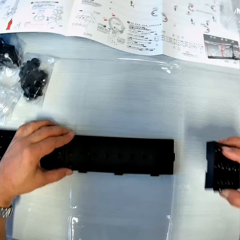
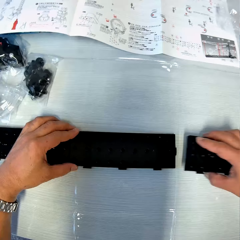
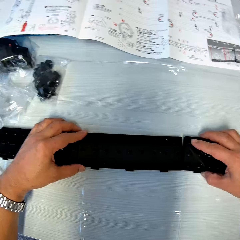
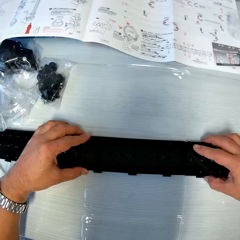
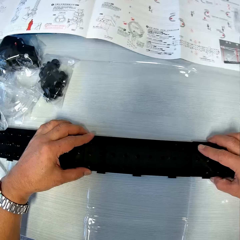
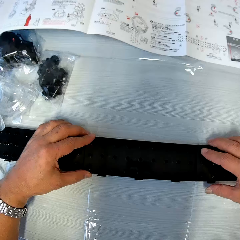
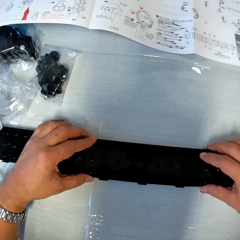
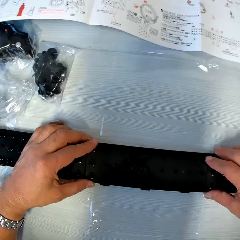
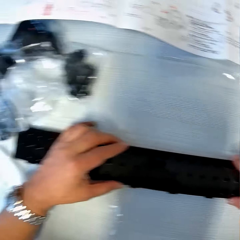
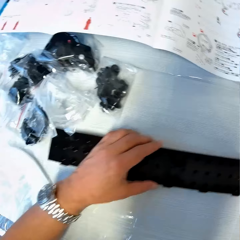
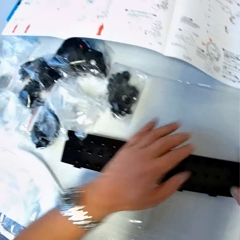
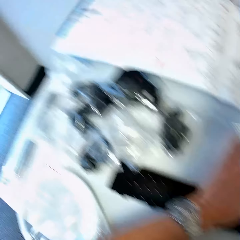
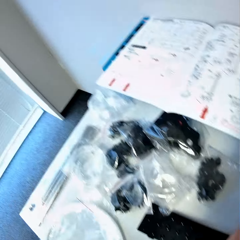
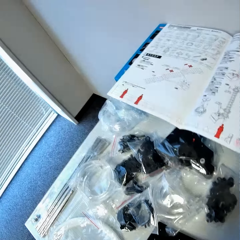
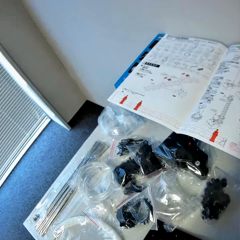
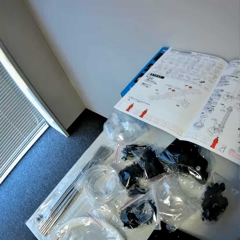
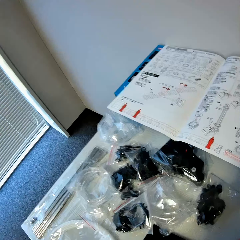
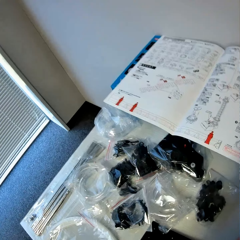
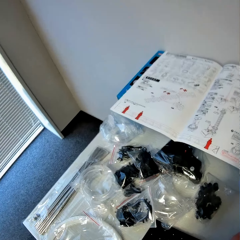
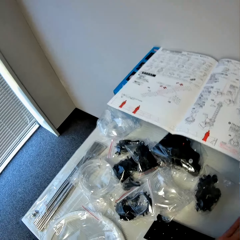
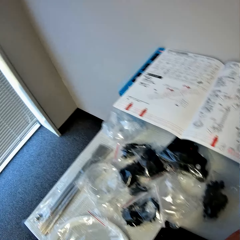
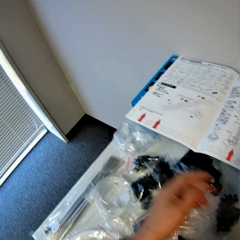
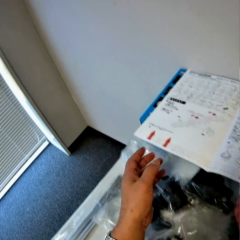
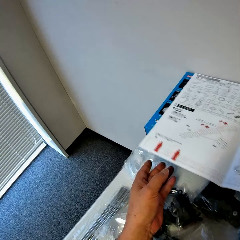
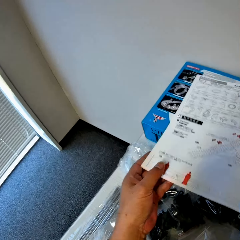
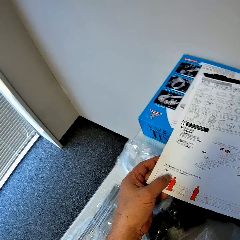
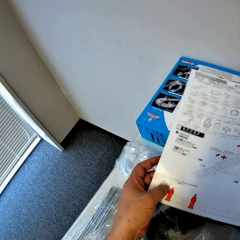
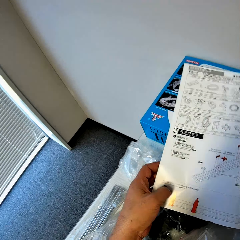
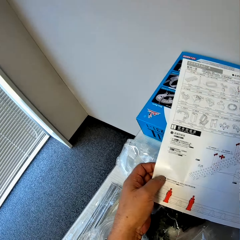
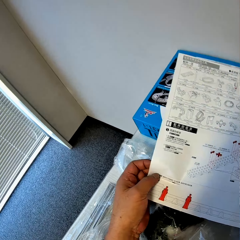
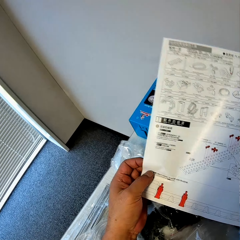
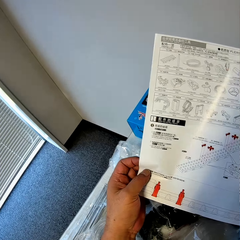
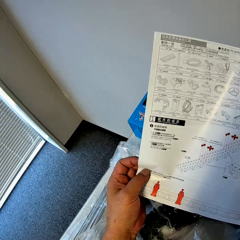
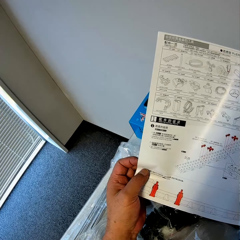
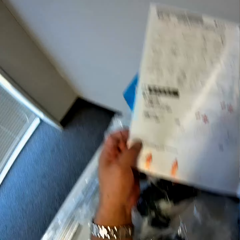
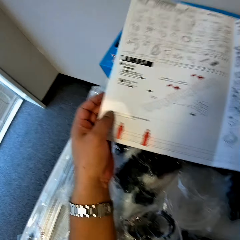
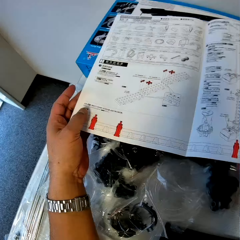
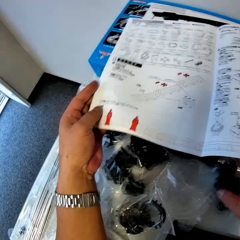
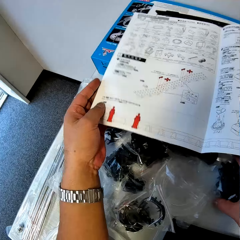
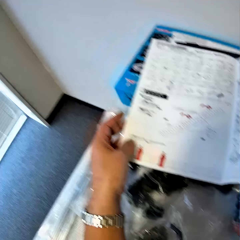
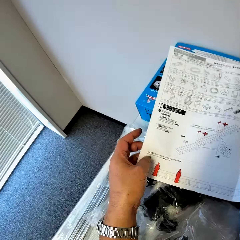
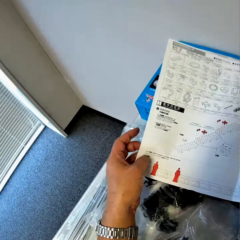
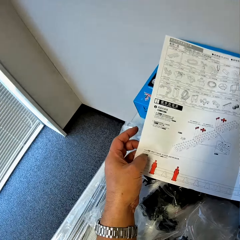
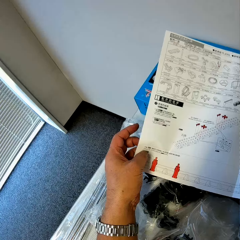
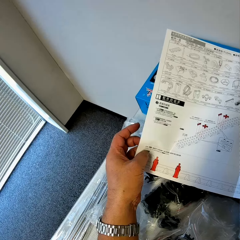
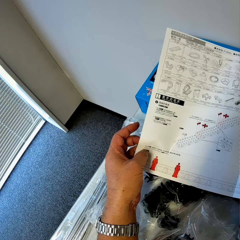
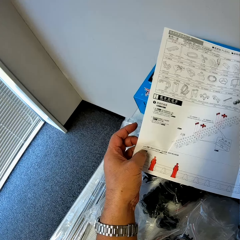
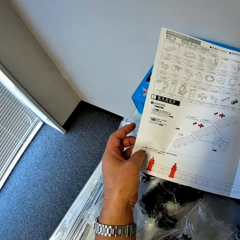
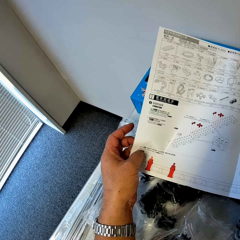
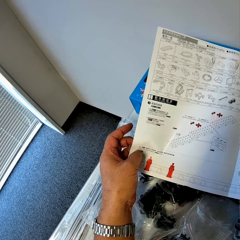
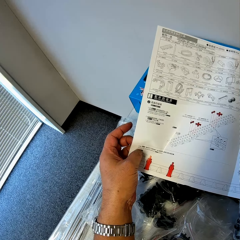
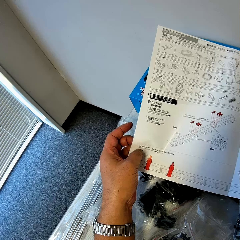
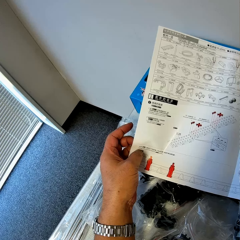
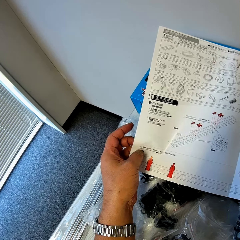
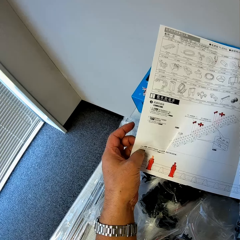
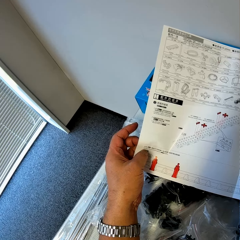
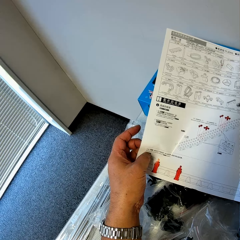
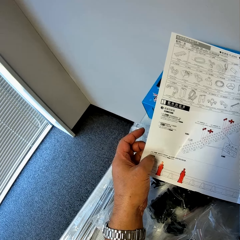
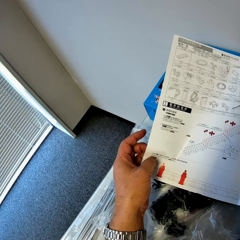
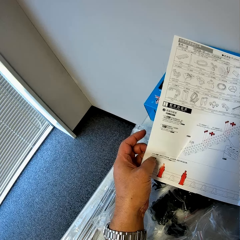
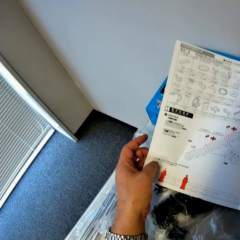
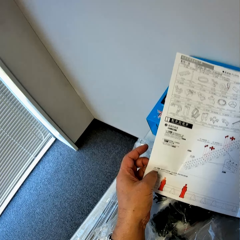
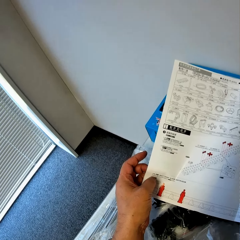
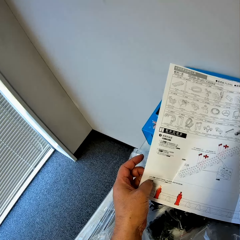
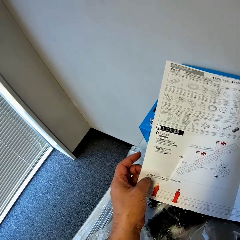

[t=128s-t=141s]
The camera wearer lifts up the instruction manual from the space rail box on the table. They study the instruction manual. They drop the instruction manual on the space rail box. They pick up a gear box from the table. They study the instruction manual.

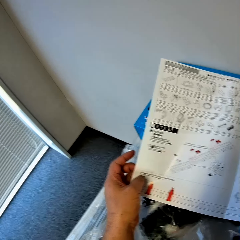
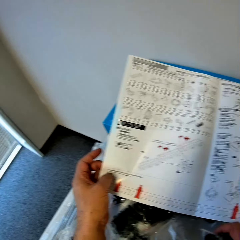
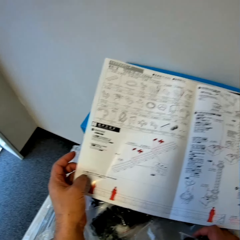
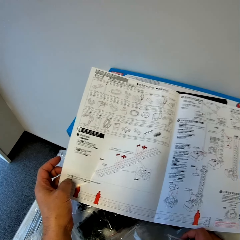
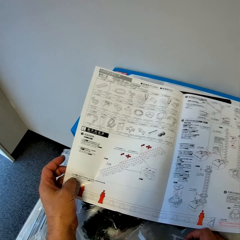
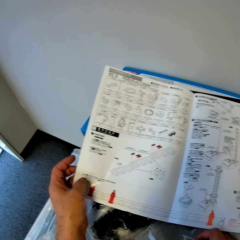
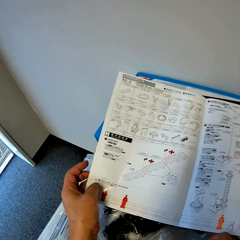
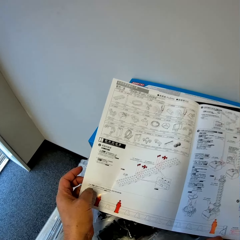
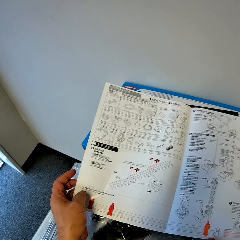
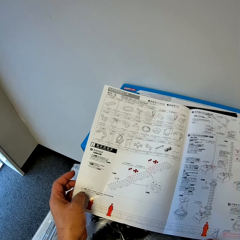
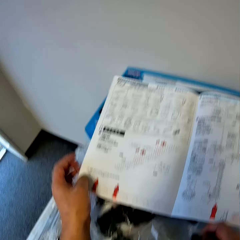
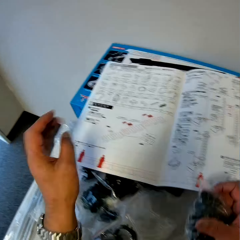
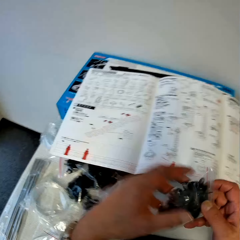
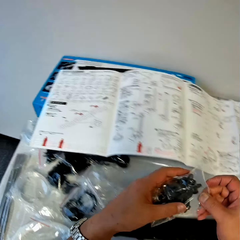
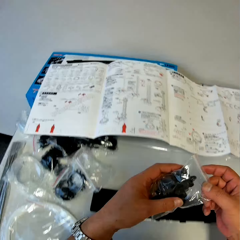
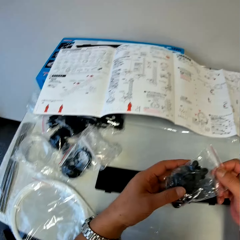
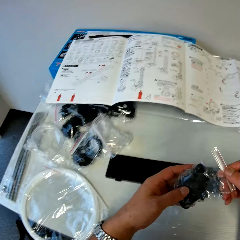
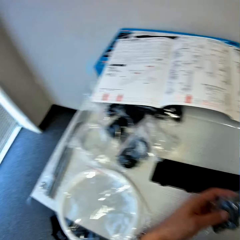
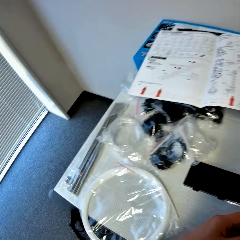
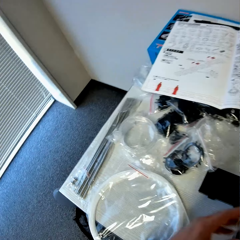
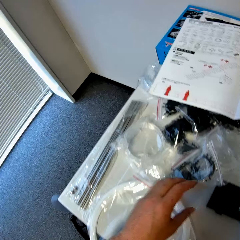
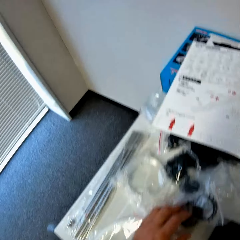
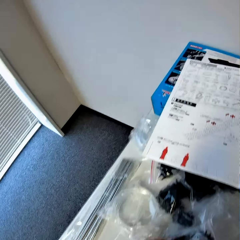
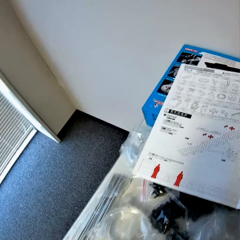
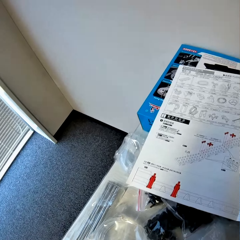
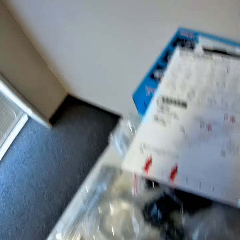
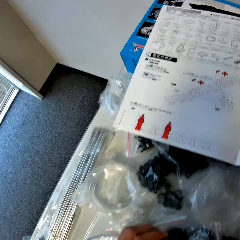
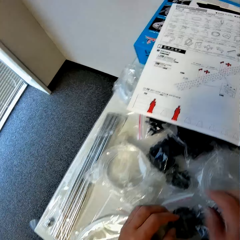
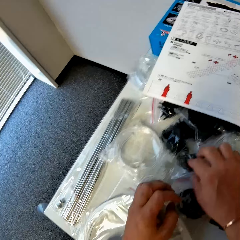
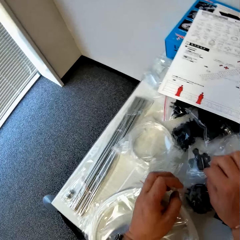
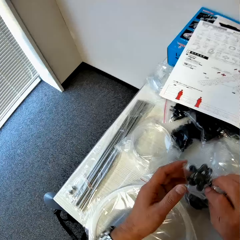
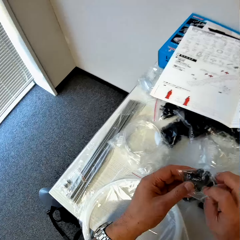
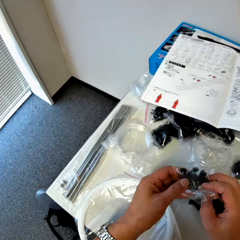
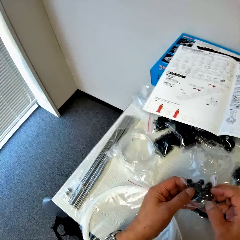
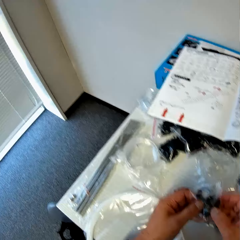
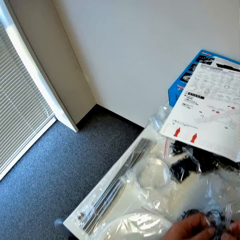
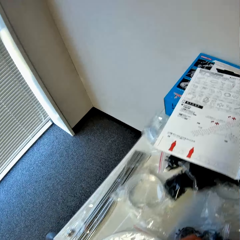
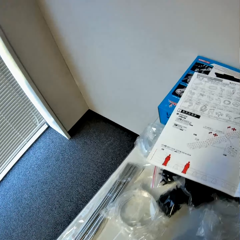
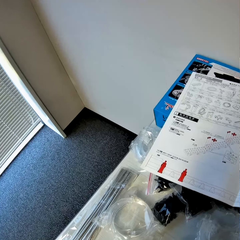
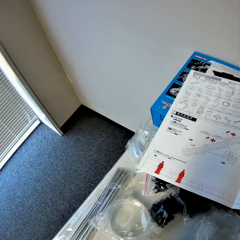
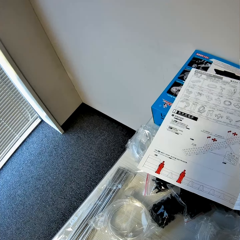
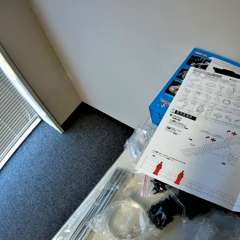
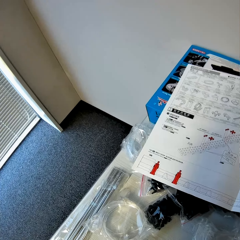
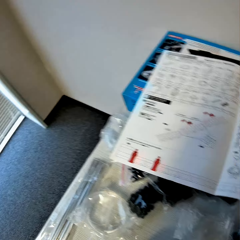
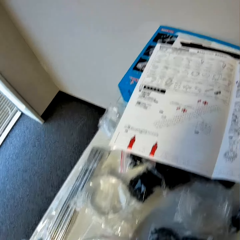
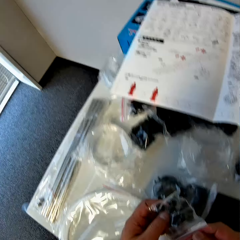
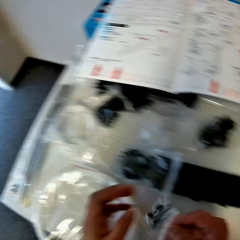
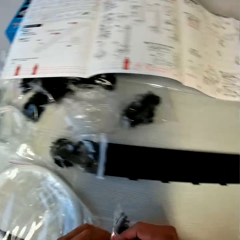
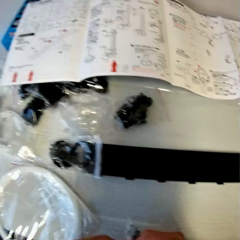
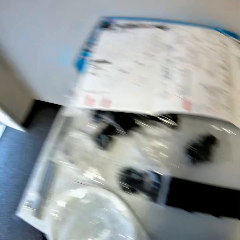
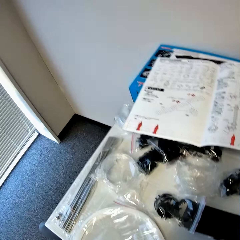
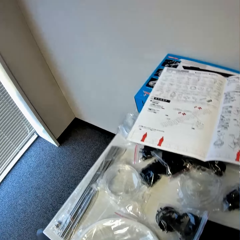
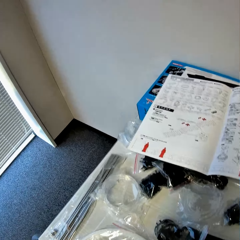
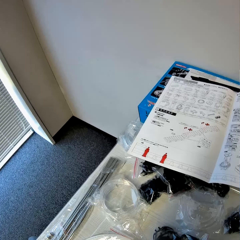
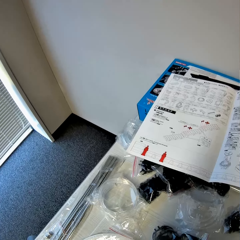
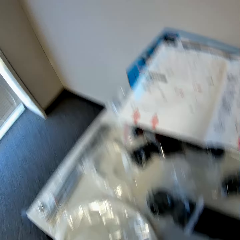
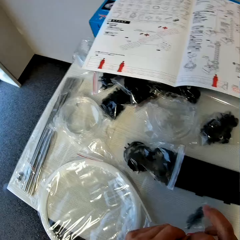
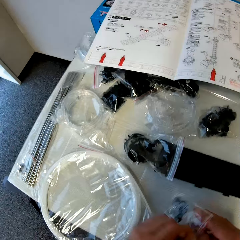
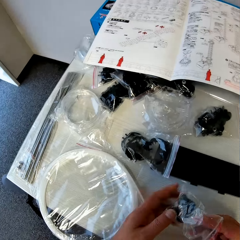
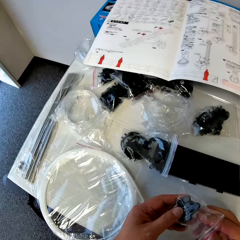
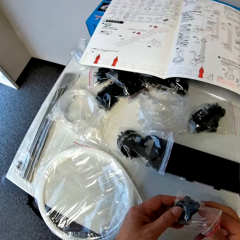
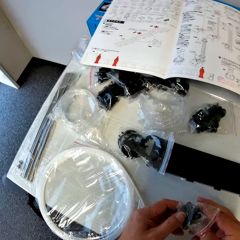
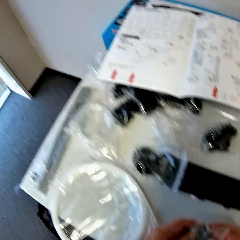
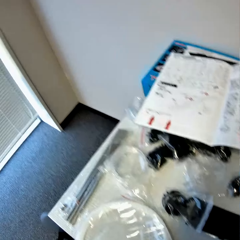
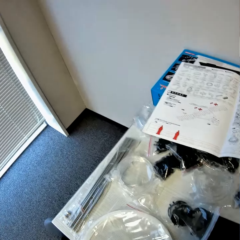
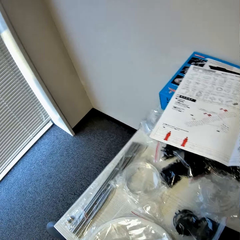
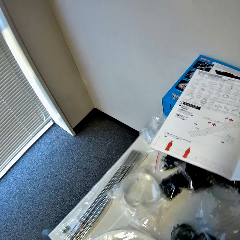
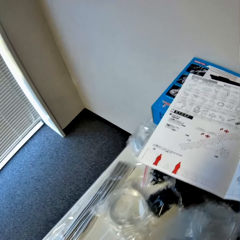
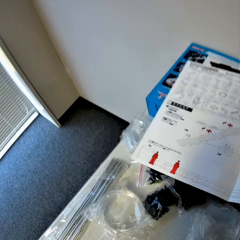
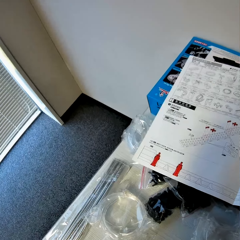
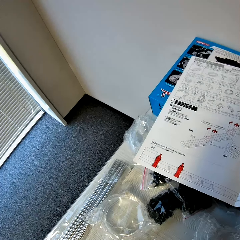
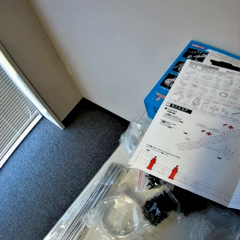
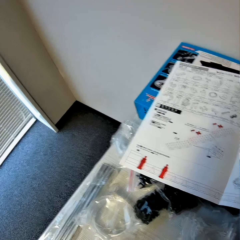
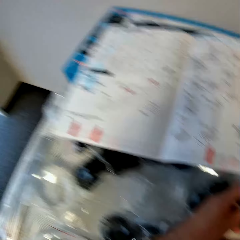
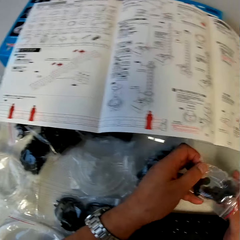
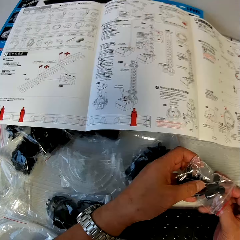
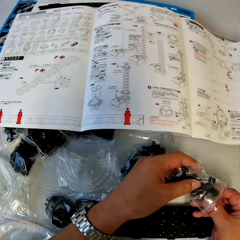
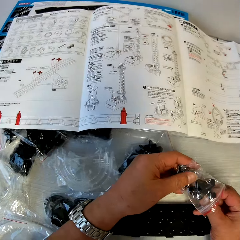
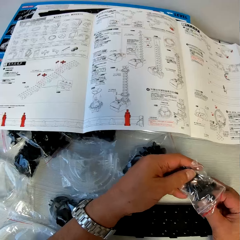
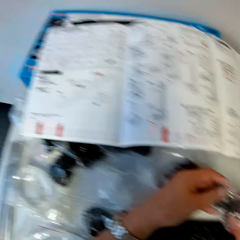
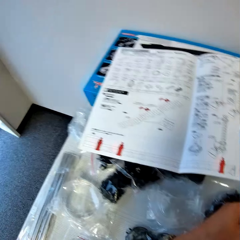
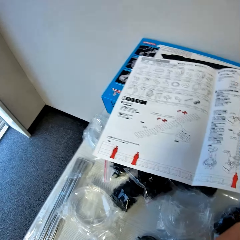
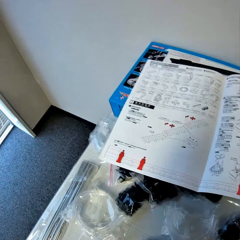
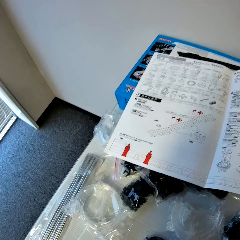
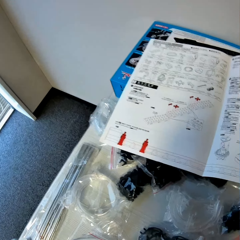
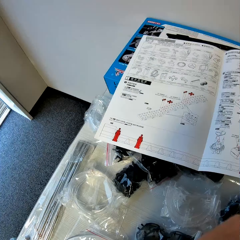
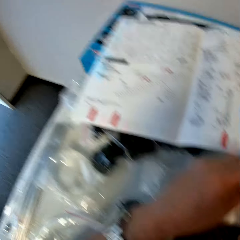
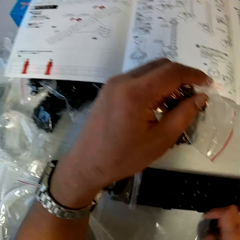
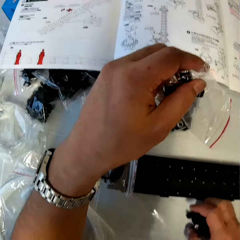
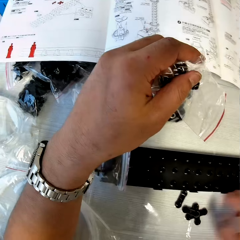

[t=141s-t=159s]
The camera wearer leaves the spacerail guidelines. He holds the gear box in his hands. He opens a nylon paper. He picks up a pack of arm from the table. He looks at the spacerail guidelines. He looks at the spacerail guidelines again. He dips his hand into the pack of arm. He opens the nylon paper. He looks at the spacerail guidelines. He drops pieces of arm on the table.
